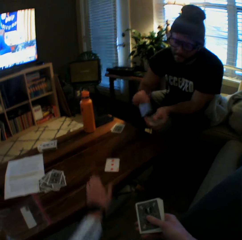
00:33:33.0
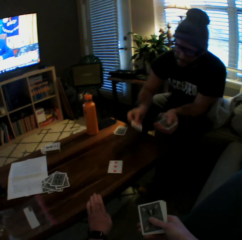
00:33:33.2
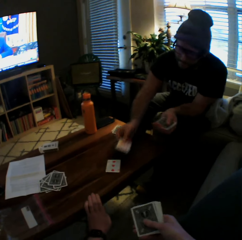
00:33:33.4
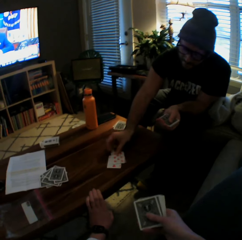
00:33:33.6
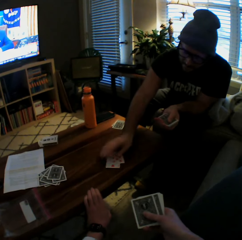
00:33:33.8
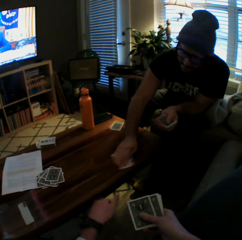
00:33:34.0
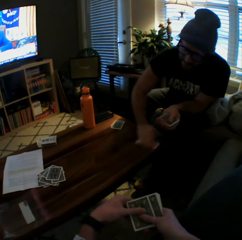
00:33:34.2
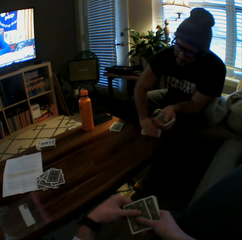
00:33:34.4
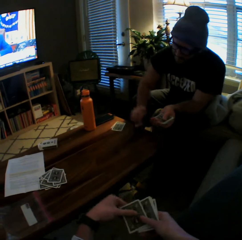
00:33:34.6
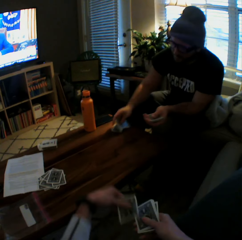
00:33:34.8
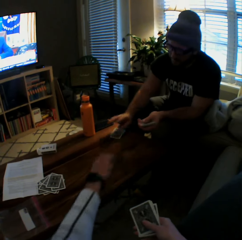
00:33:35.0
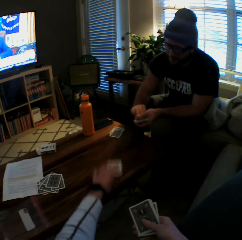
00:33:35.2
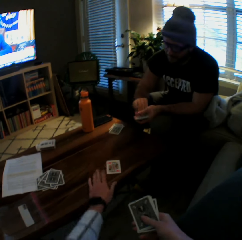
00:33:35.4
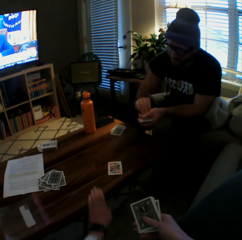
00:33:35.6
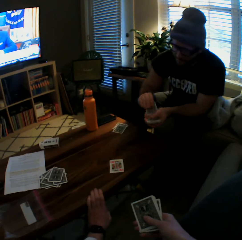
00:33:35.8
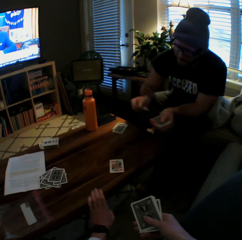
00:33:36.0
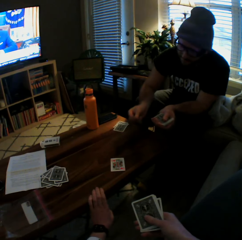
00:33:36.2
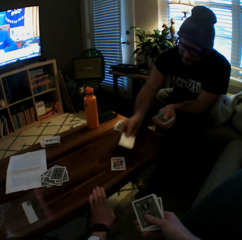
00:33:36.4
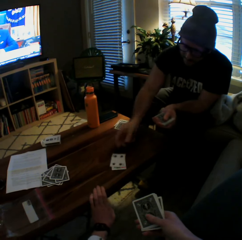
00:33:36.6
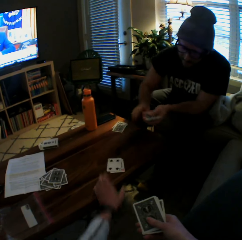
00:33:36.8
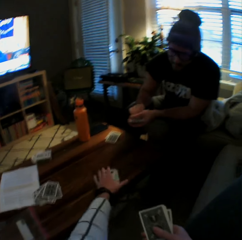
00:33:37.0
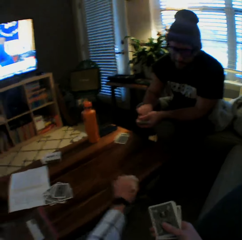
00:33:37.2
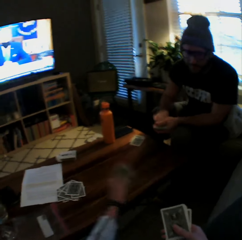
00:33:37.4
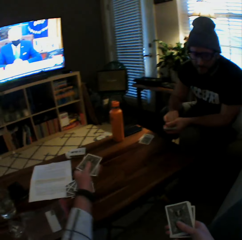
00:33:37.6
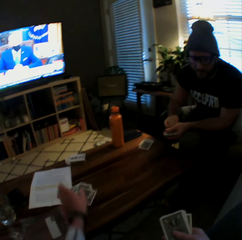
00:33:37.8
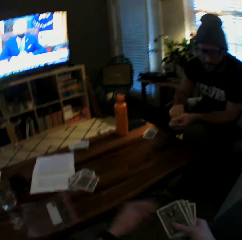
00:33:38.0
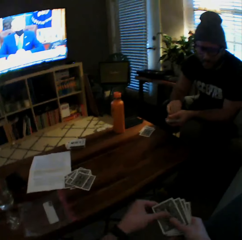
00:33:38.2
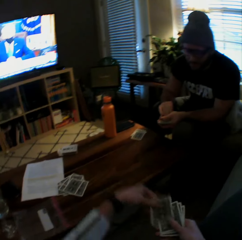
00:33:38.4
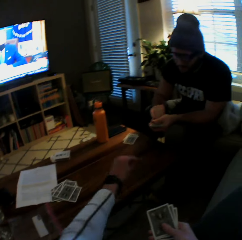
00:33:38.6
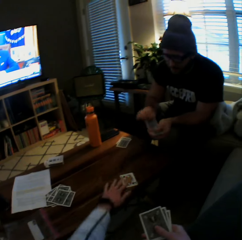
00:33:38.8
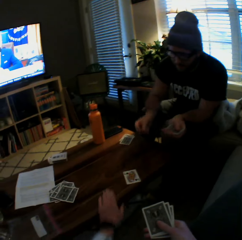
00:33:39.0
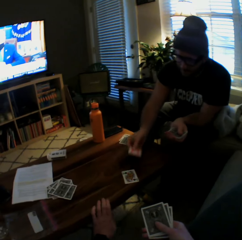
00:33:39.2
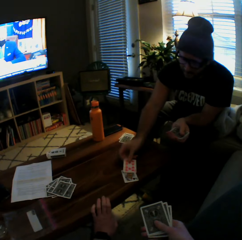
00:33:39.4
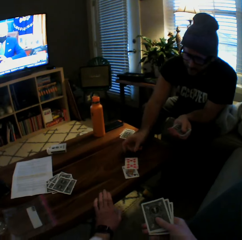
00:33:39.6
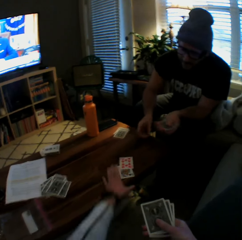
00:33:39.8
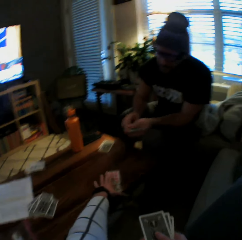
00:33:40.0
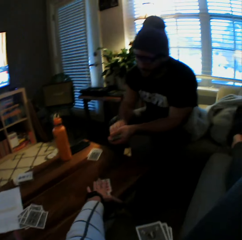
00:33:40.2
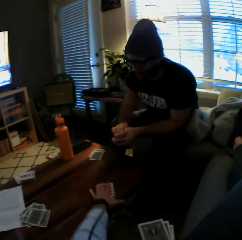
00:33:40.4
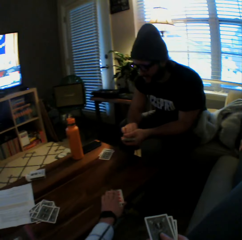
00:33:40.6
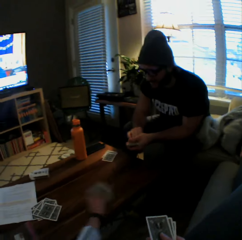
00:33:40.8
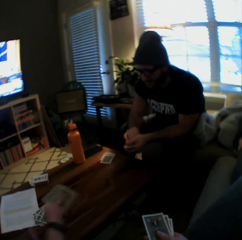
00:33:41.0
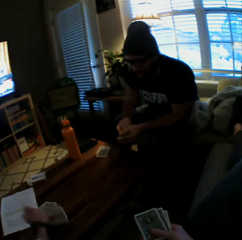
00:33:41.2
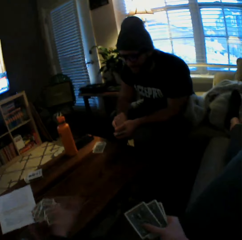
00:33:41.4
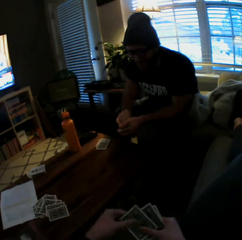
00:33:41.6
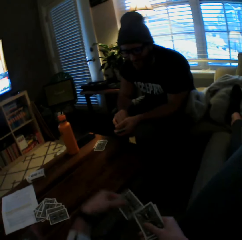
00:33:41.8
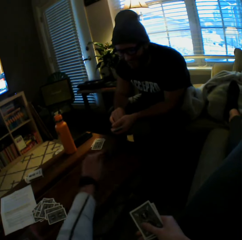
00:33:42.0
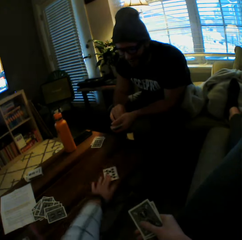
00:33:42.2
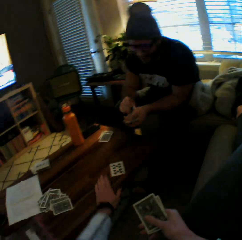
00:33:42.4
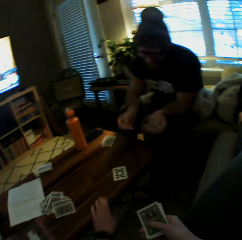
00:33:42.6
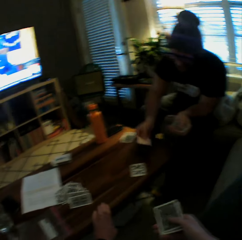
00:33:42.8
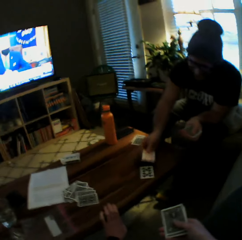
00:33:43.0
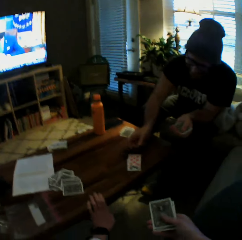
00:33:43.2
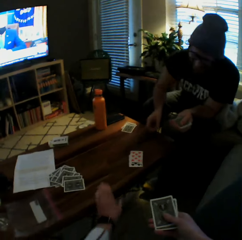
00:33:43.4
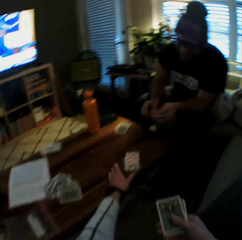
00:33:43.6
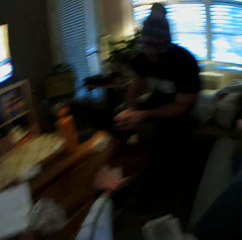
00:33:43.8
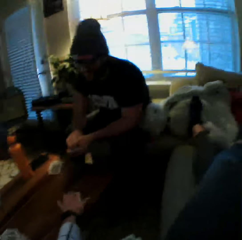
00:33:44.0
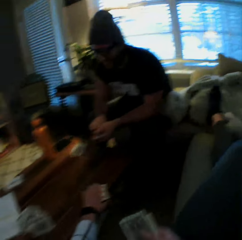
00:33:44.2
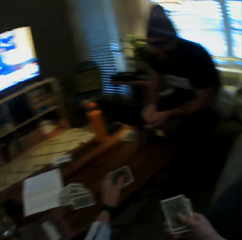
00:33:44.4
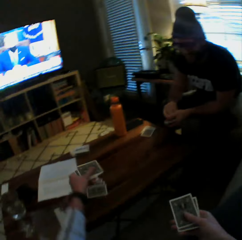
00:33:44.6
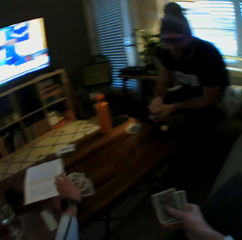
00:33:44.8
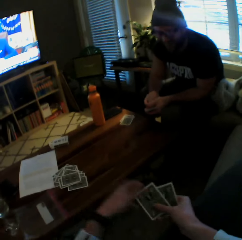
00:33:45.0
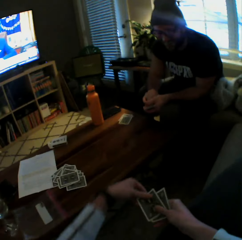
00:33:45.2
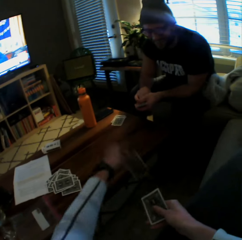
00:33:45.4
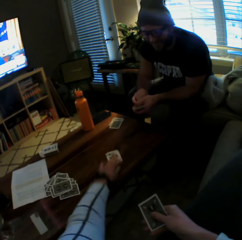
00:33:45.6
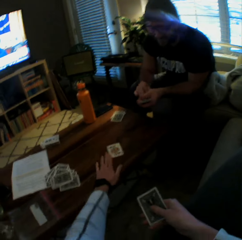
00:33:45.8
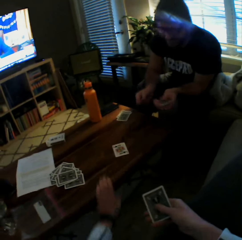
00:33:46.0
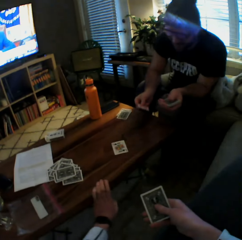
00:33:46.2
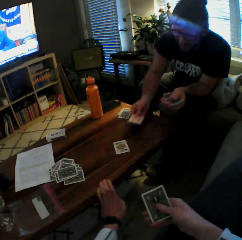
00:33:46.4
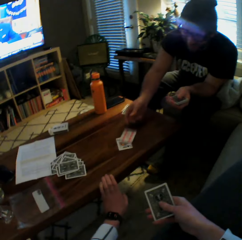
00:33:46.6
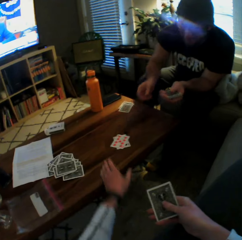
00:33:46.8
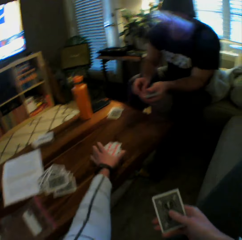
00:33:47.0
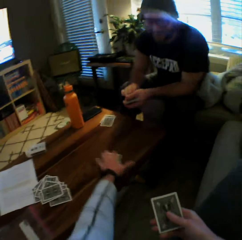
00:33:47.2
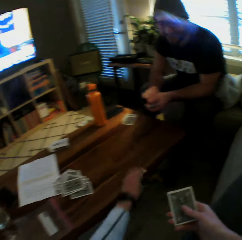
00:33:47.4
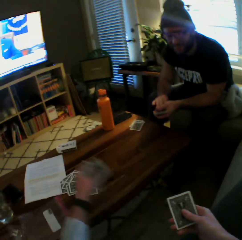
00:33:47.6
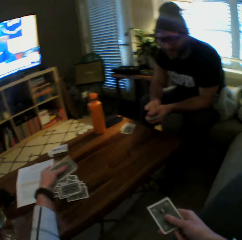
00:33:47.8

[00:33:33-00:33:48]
The camera wearer drops another card on the table with her left hand. The man drops another card on the table with his right hand, picks up the cards from the table with his left hand, and drops the cards on the table. The camera wearer drops another card on the table with her left hand and places her left hand on the table. The man drops another card on the table with his right hand. The camera wearer picks up the cards from the table with her left hand and drops the cards on the table. She drops another card on the table with her left hand. The man drops another card on the table with his right hand. The camera wearer picks up the cards from the table with her left hand and drops the cards on the table. She drops another card on the table with her left hand and places her left hand on the table. The man drops another card on the table with his right hand. The camera wearer picks up the cards from the table with her left hand and drops the cards on the table. She drops another card on the table with her left hand. The man drops another card on the table with his right hand. The camera wearer picks up the cards from the table with her left hand.

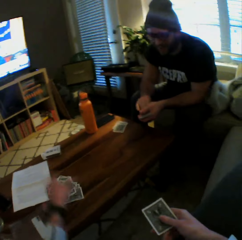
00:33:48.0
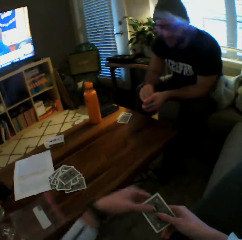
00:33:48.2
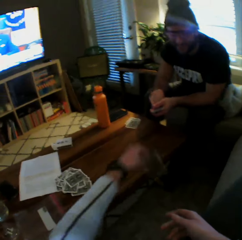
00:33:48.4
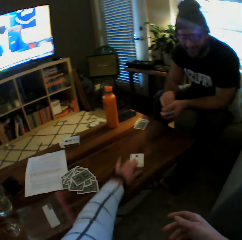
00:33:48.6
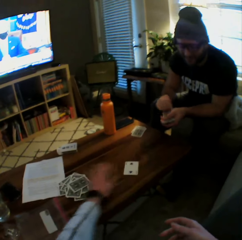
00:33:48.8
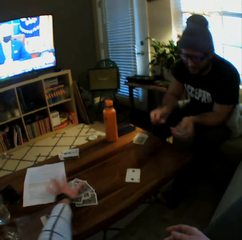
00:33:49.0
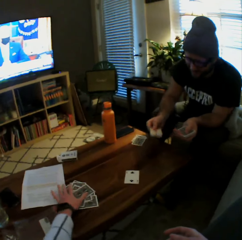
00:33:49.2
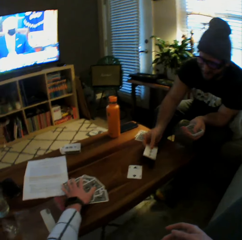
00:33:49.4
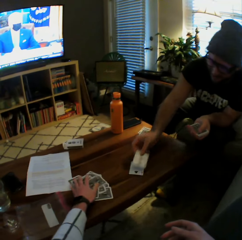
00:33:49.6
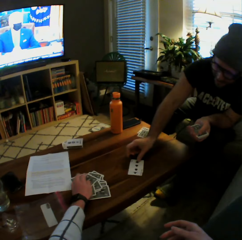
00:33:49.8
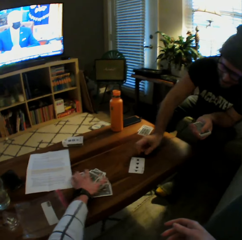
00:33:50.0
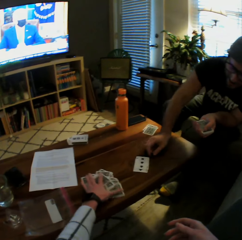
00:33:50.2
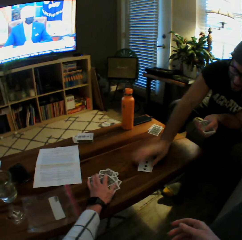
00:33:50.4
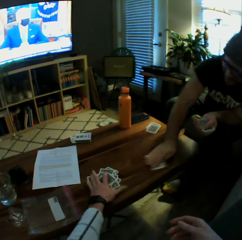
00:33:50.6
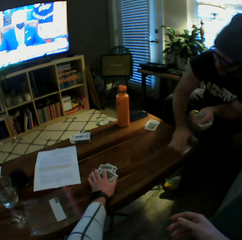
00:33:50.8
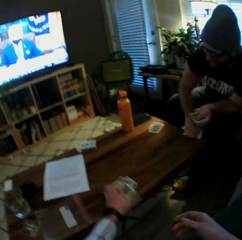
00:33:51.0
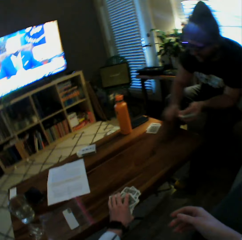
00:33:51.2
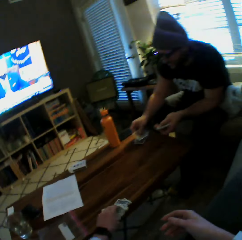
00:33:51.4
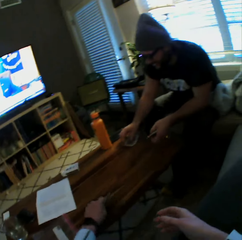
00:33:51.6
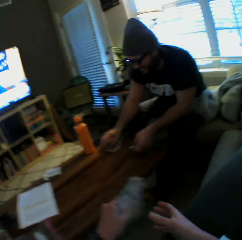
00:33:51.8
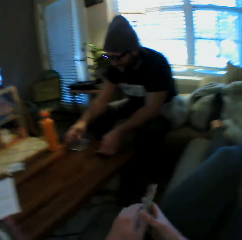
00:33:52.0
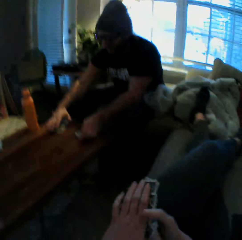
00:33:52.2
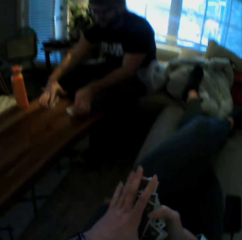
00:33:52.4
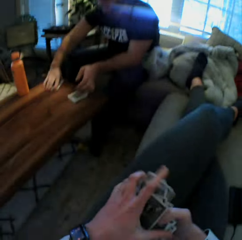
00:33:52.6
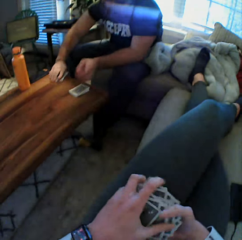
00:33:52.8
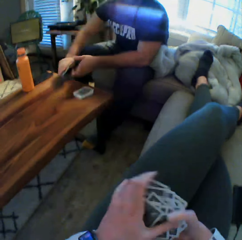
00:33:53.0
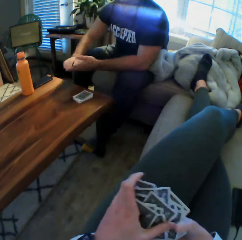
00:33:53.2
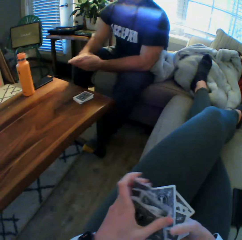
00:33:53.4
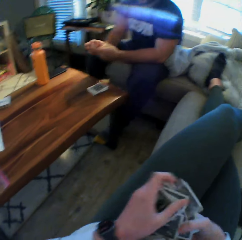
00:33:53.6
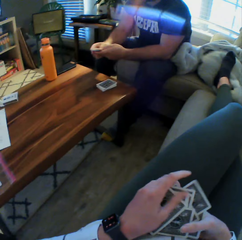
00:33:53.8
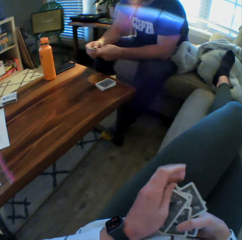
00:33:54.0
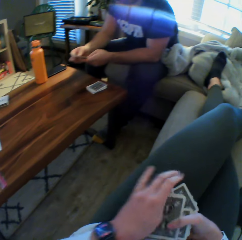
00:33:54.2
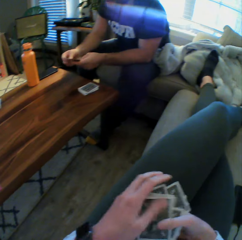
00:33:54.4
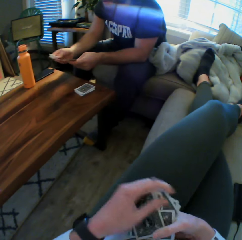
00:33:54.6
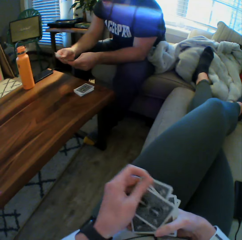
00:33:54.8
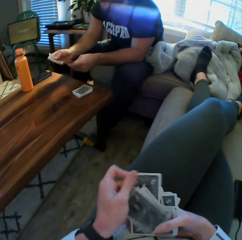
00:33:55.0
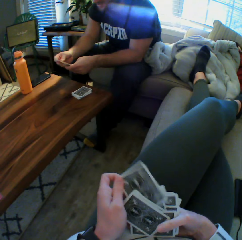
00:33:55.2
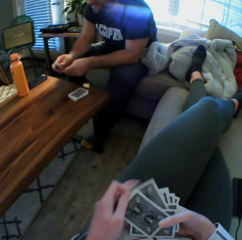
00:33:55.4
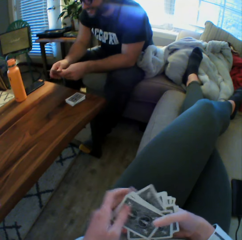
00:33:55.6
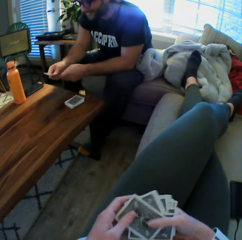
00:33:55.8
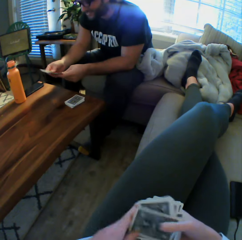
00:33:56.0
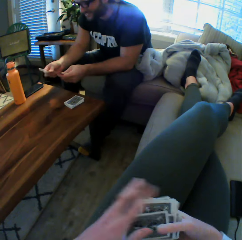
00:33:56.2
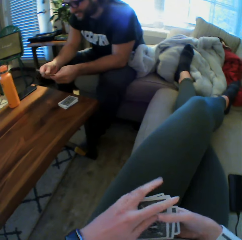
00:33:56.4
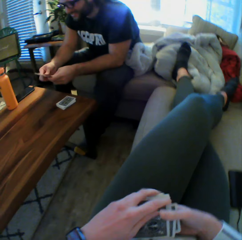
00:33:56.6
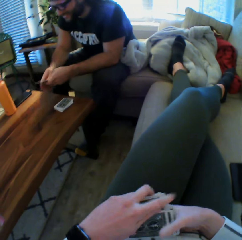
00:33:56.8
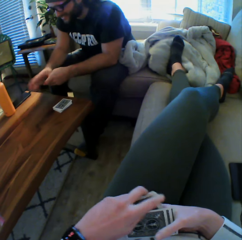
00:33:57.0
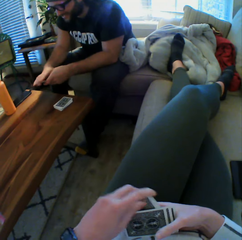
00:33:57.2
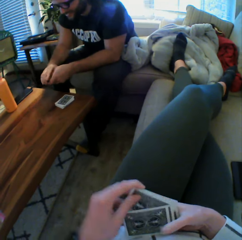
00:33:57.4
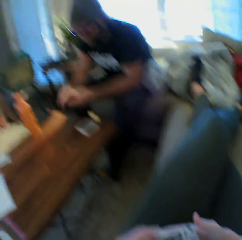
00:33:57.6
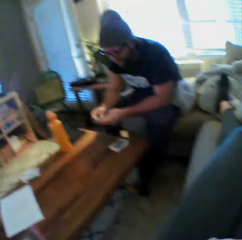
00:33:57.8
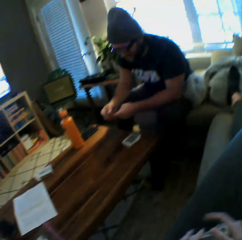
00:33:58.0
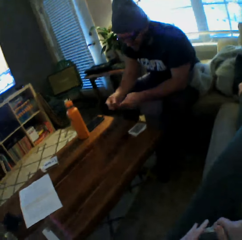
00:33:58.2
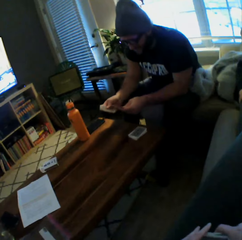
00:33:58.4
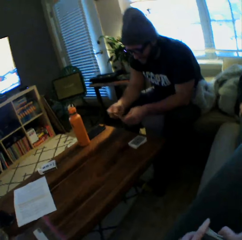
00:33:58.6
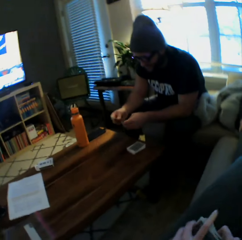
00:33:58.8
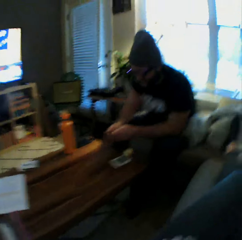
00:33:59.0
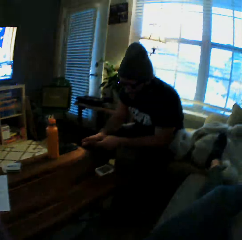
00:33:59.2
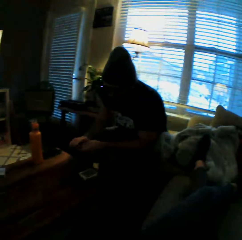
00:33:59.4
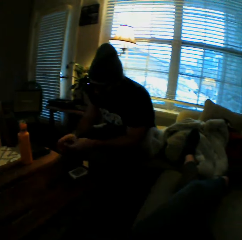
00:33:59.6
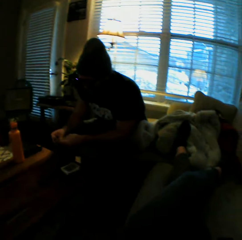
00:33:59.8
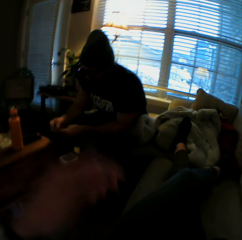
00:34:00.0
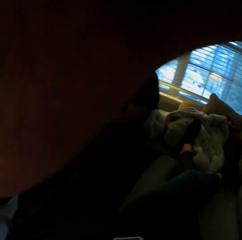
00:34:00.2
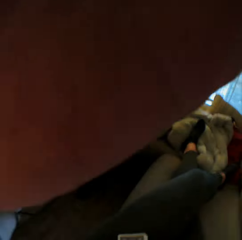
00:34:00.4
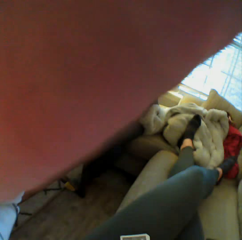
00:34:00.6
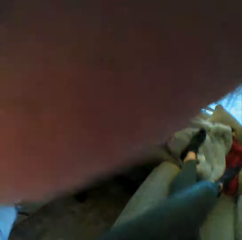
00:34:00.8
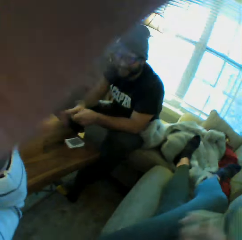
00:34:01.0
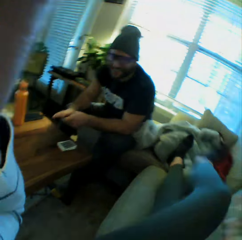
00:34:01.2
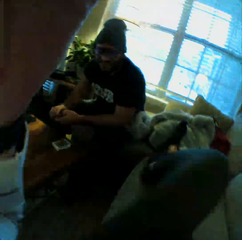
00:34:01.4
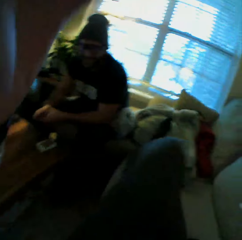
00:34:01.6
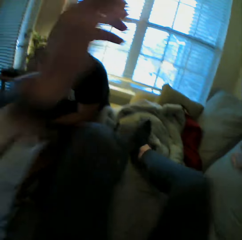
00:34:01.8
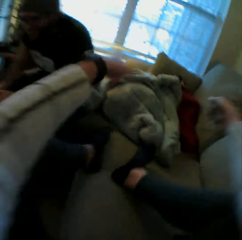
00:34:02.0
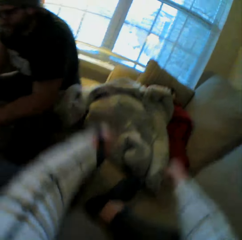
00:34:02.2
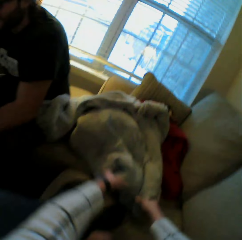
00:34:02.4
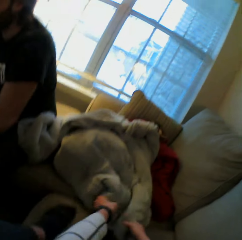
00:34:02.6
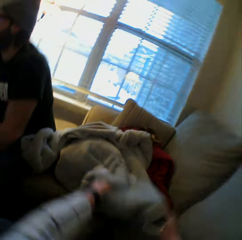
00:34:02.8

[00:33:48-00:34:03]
The camera wearer drops the cards on the table. She drops another card on the table with her left hand. The man drops another card on the table with his right hand, picks up the cards from the table with his right hand, and drops the cards on the table. The camera wearer picks up some cards from the table with her left hand and holds the cards with both hands. The man picks up some cards from the table with his right hand and holds the cards with both hands. The camera wearer shuffles the cards in her hands. The man shuffles the cards in his hands. The camera wearer arranges the playing cards and interacts with the man. The man arranges the playing cards. The camera wearer touches her face, raises her left hand, and uncrosses her legs on the couch.
